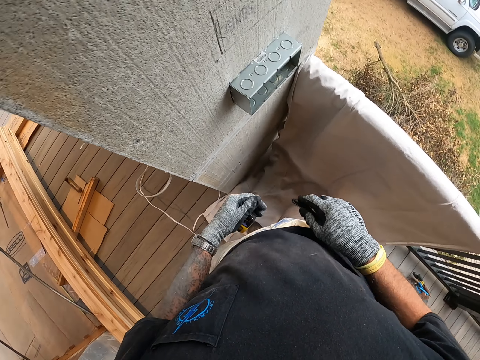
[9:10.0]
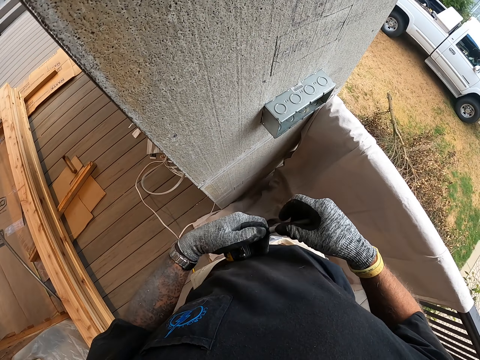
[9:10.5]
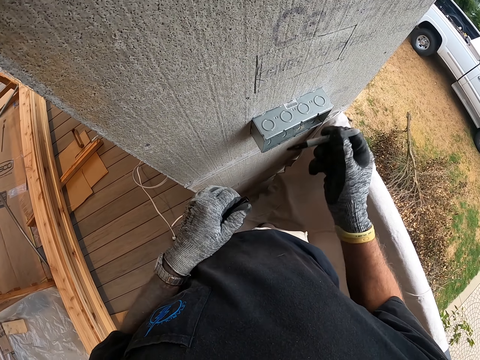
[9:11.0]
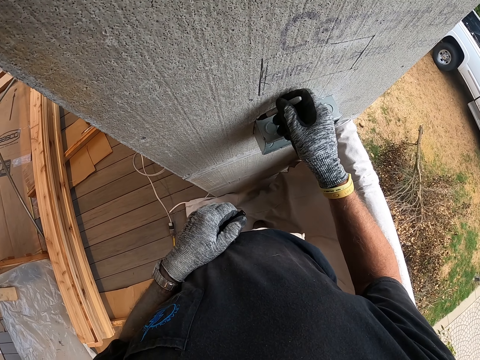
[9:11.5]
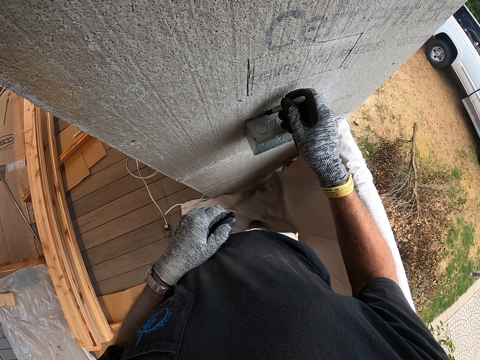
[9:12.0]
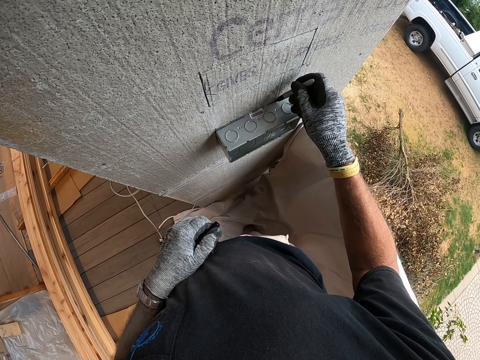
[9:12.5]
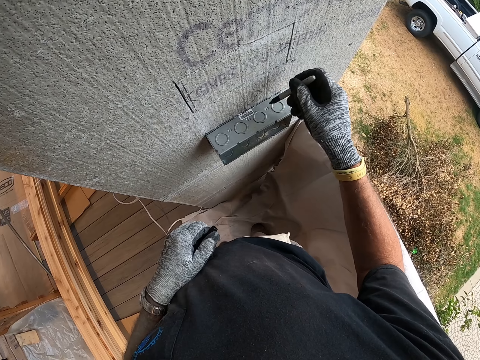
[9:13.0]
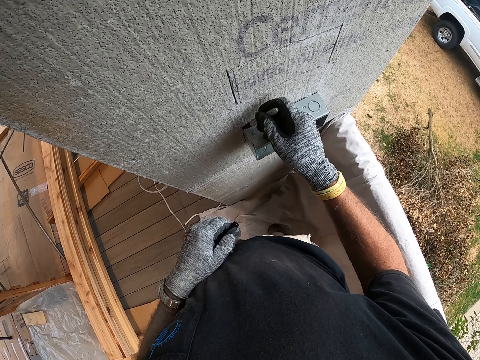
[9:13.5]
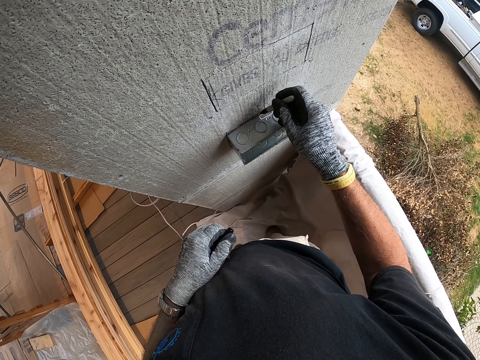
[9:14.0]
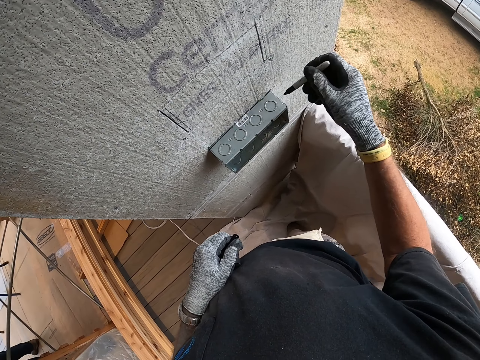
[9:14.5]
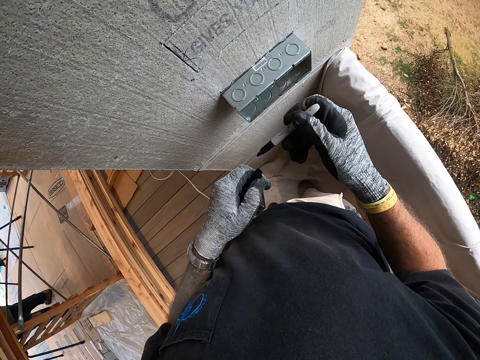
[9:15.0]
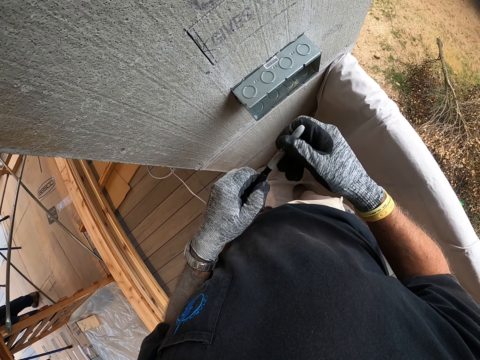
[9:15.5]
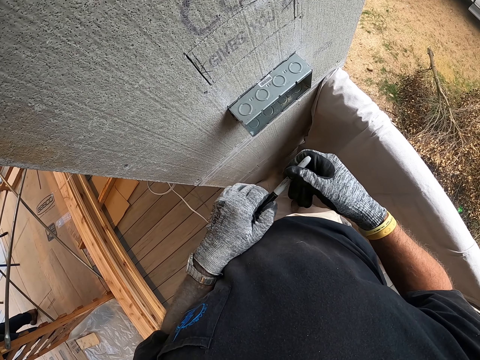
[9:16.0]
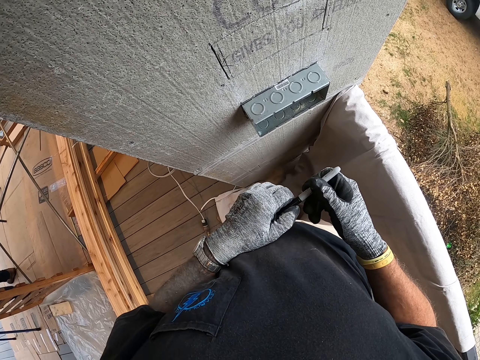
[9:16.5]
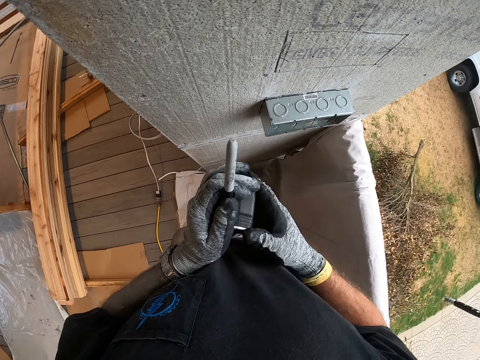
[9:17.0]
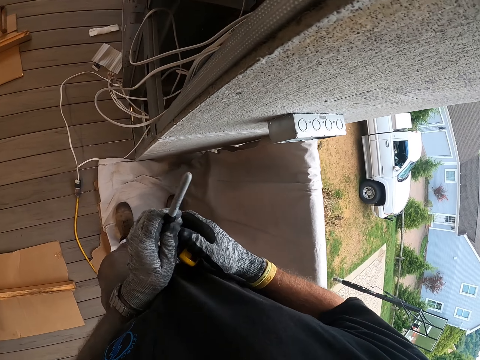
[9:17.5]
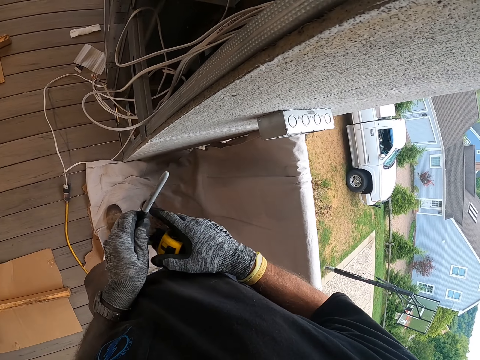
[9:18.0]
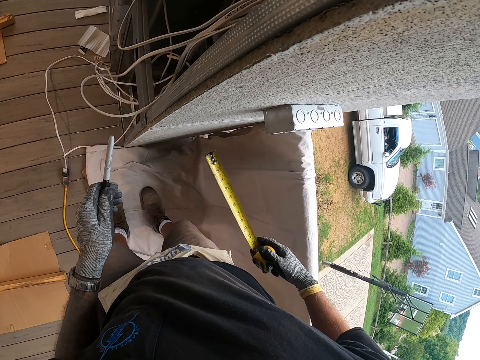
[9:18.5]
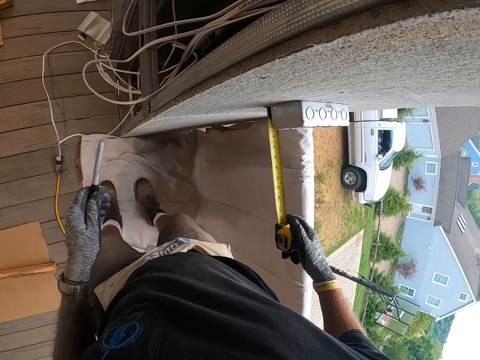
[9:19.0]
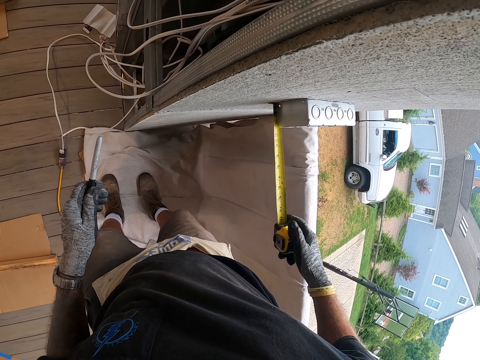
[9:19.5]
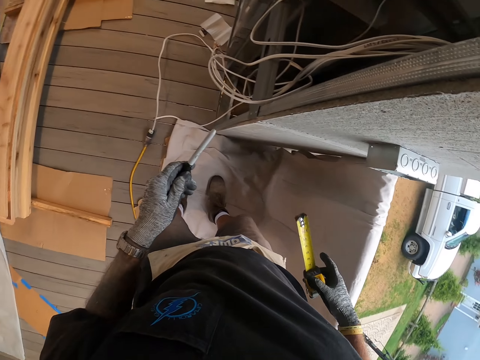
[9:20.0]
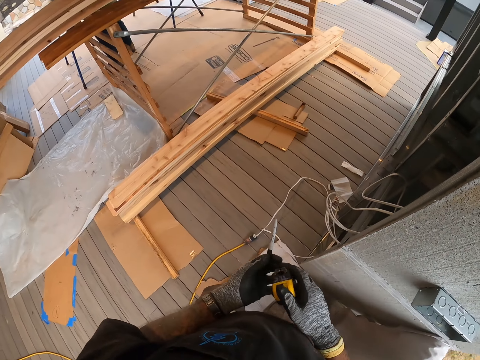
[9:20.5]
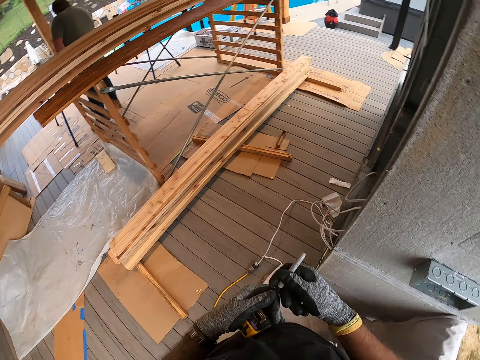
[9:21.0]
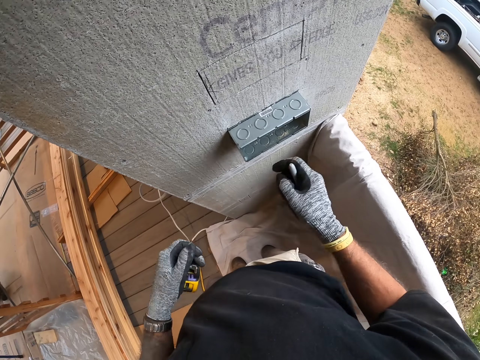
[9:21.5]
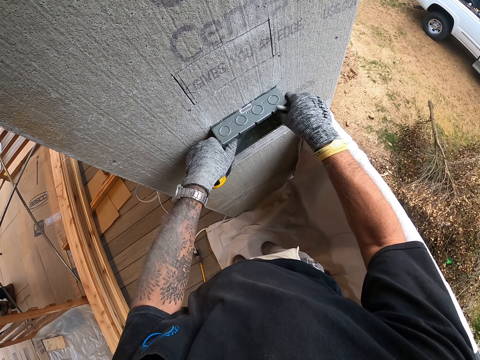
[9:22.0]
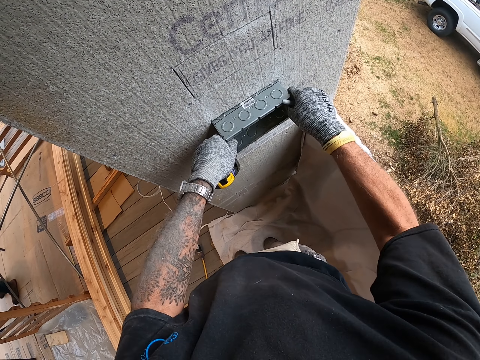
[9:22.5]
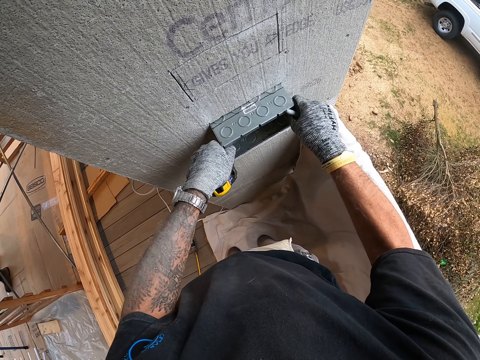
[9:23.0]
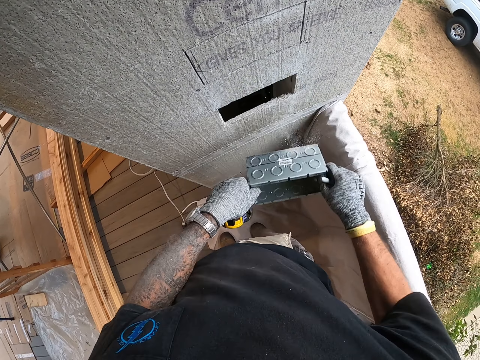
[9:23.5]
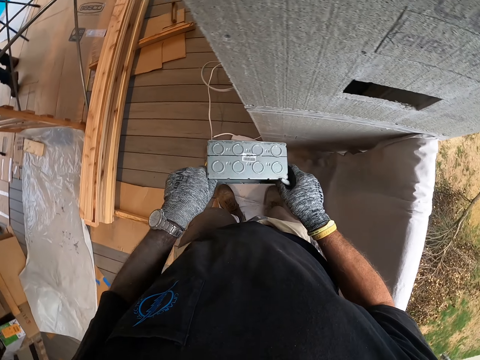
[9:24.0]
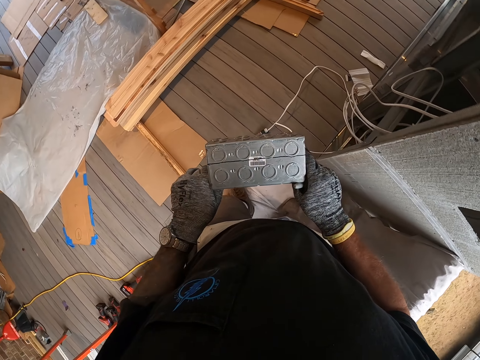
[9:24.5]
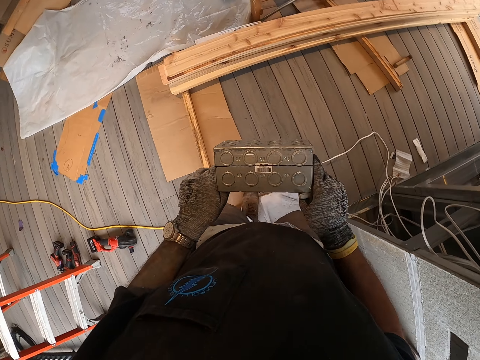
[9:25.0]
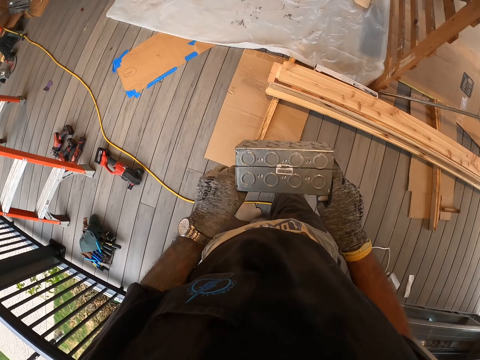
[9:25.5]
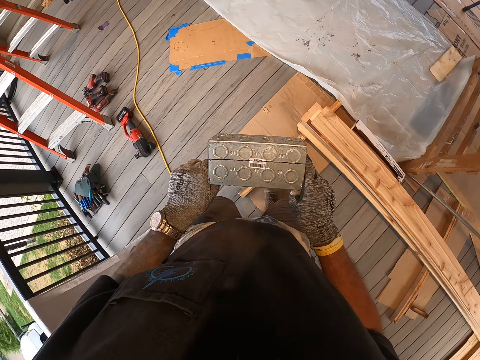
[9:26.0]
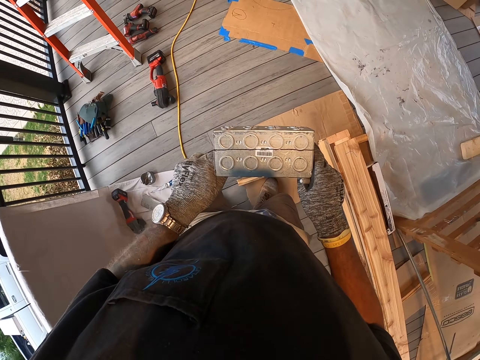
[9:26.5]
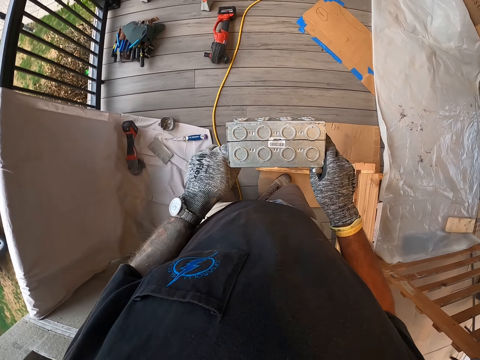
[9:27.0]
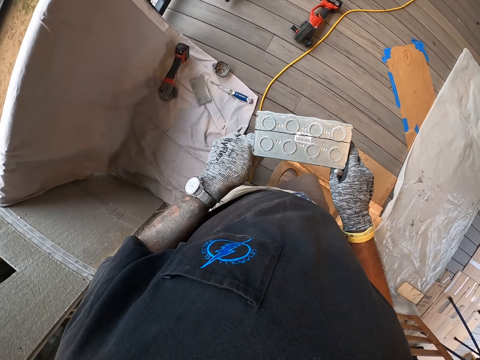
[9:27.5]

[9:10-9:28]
The camera wearer marks the switch box or metal block with the pen. He covers the pen. He holds the pen with his left hand. He holds the tape measure with his left hand. He pulls the tape measure. He measures the wall with the tape measure. He measures the metal block. He passes the tape measure to the left hand. He picks the pen from the left hand. He pulls the metal block. He removes something from the wall. He walks around the workshop or porch.

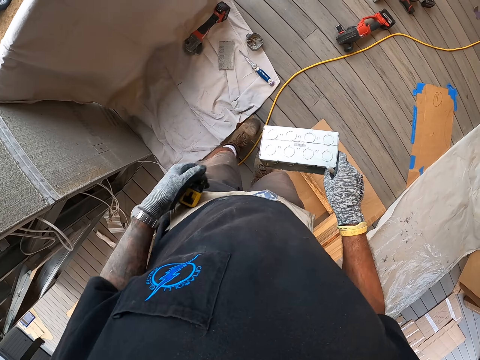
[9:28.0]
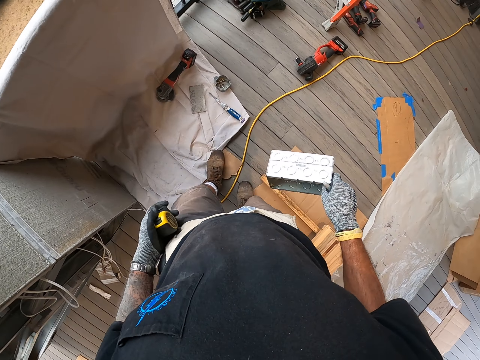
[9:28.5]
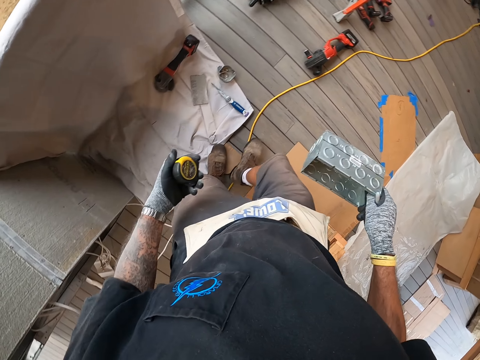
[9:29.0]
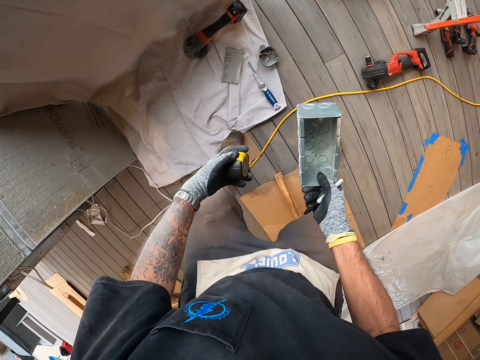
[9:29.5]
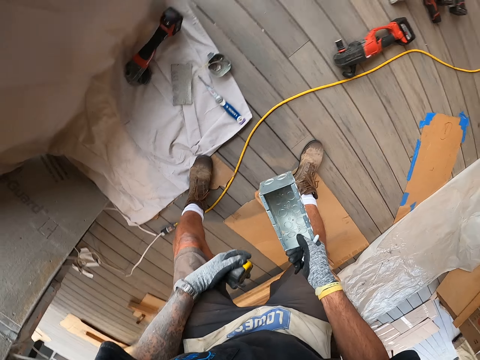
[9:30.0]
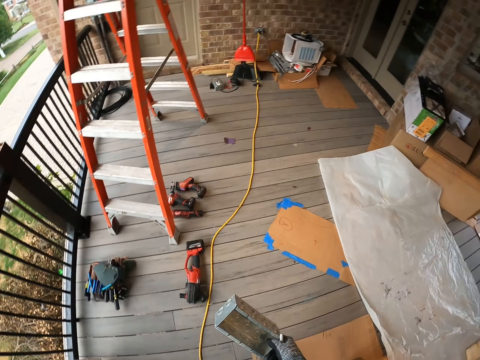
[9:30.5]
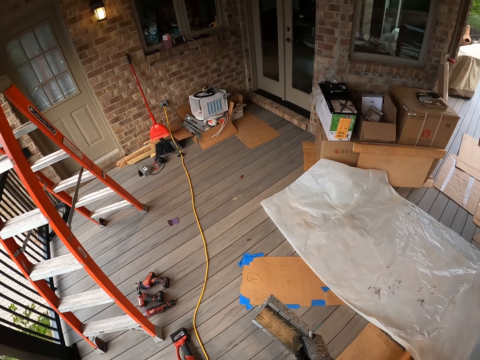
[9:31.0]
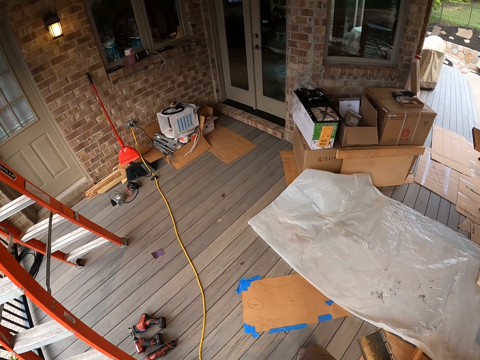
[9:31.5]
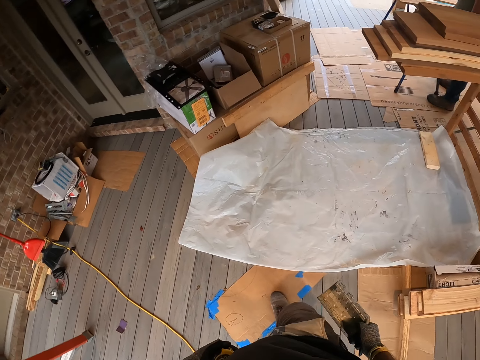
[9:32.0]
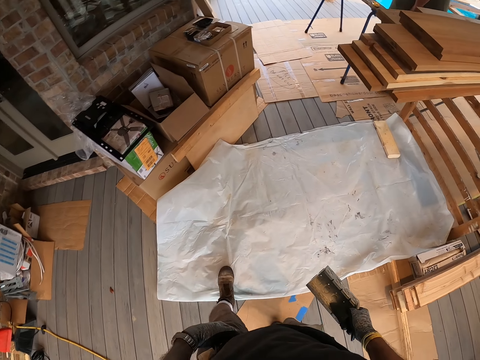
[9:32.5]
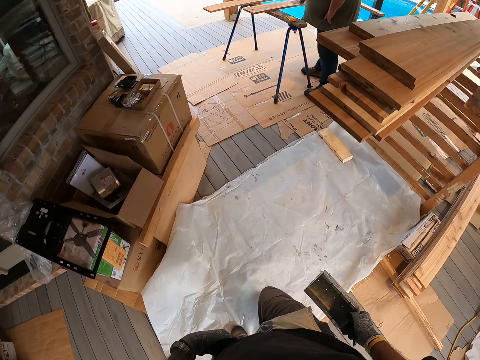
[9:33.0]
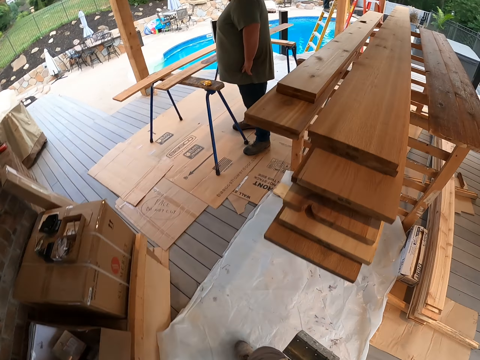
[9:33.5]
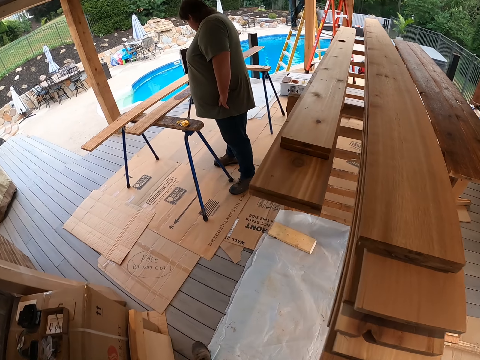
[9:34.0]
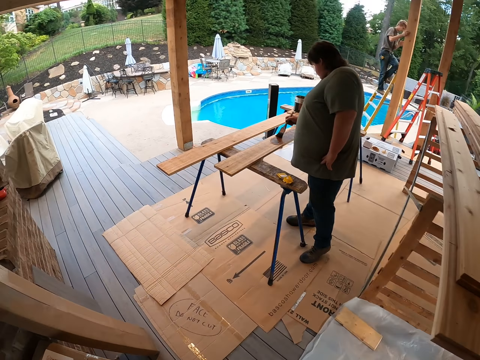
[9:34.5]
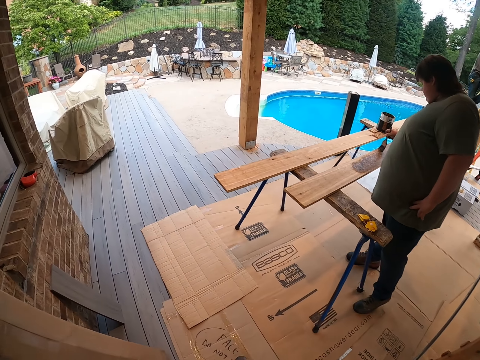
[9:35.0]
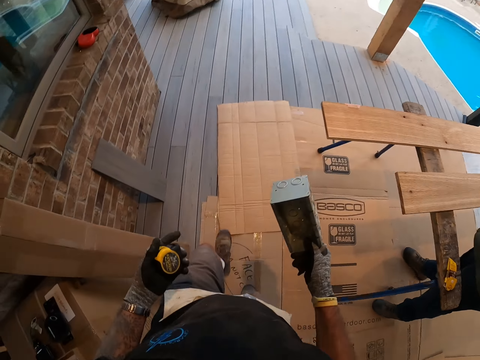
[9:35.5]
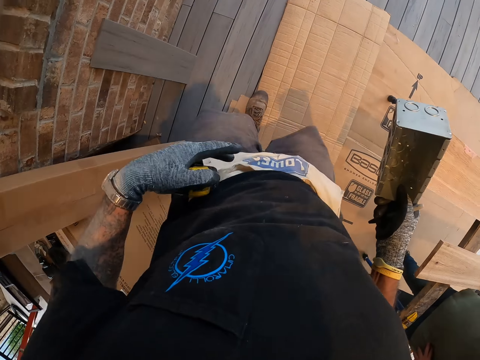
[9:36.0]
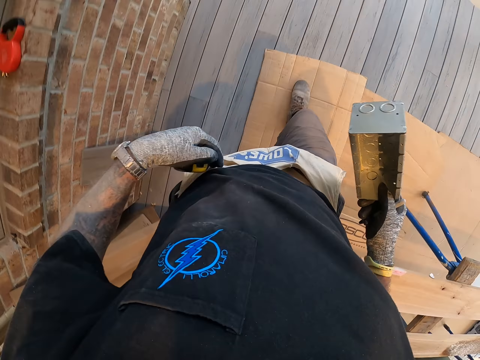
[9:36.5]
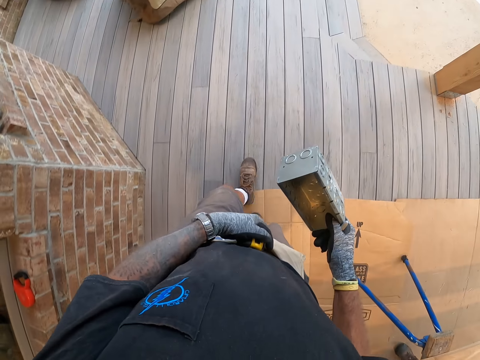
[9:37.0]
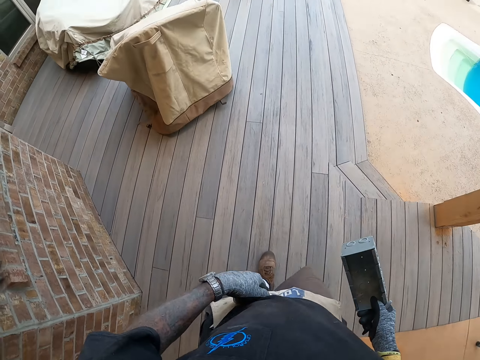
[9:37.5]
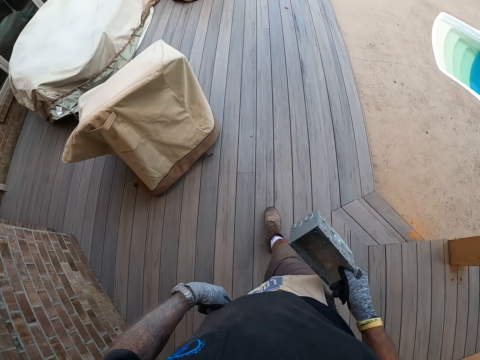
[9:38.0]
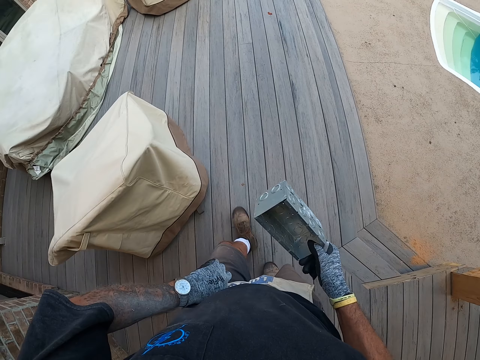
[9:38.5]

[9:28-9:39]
The camera wearer bends. They look on the floor. They walk around the workshop.
